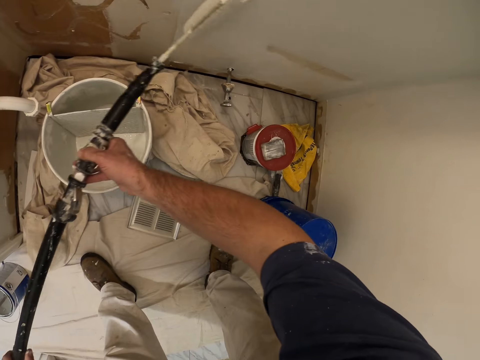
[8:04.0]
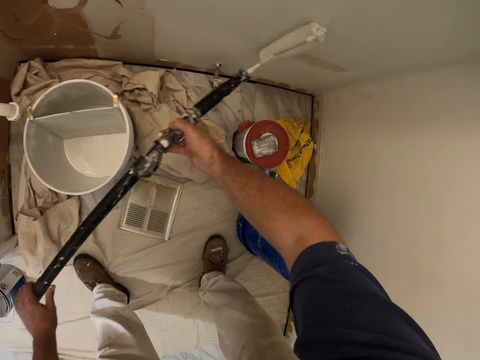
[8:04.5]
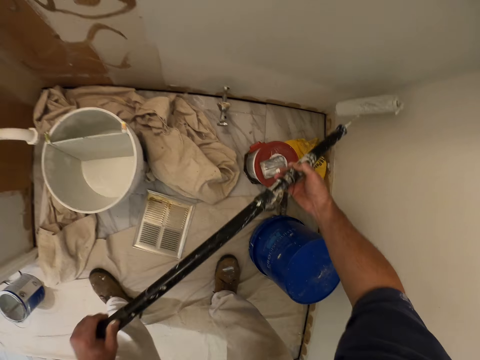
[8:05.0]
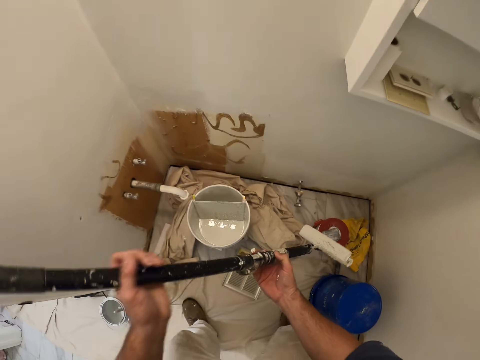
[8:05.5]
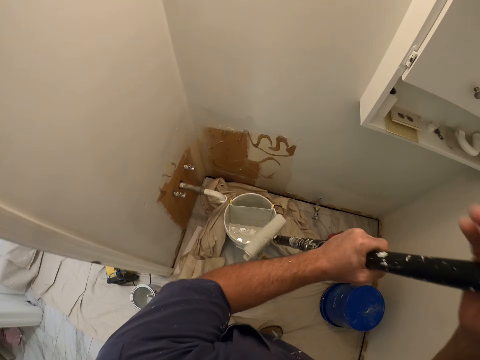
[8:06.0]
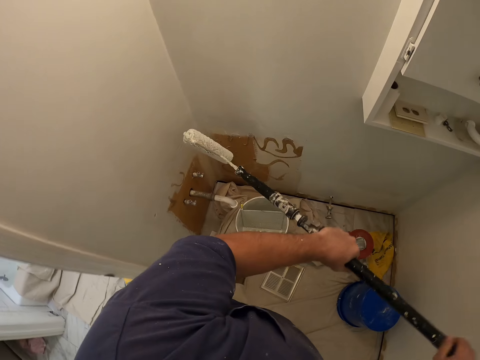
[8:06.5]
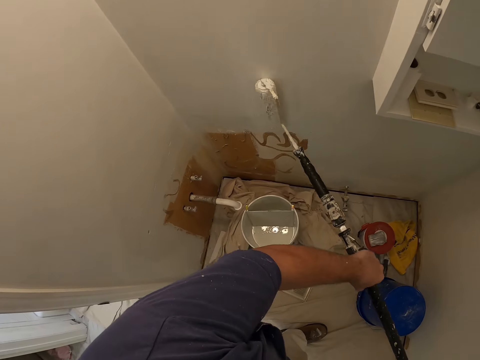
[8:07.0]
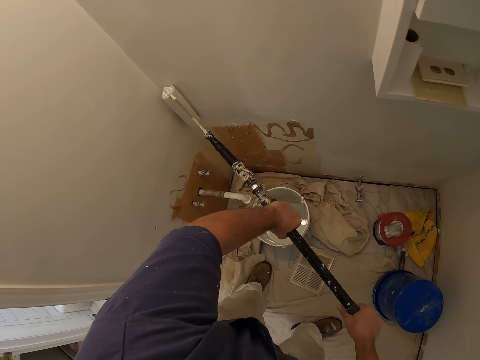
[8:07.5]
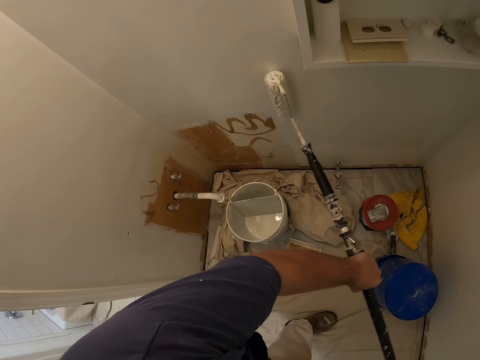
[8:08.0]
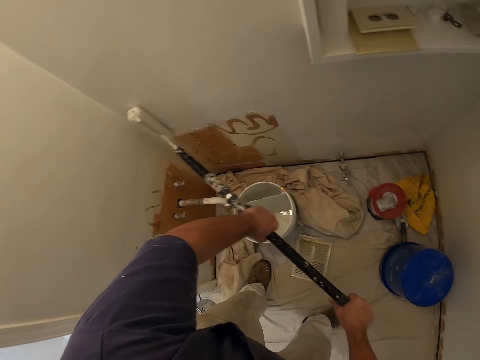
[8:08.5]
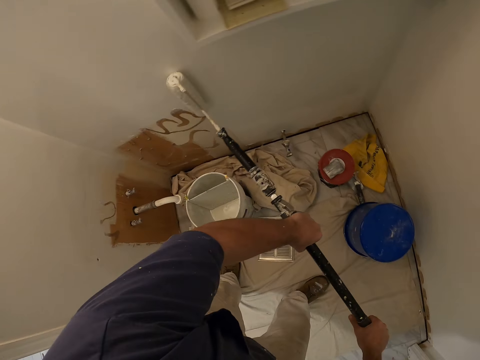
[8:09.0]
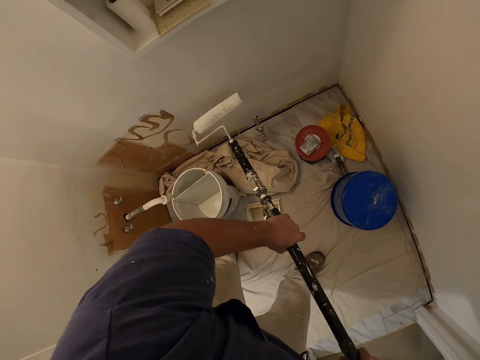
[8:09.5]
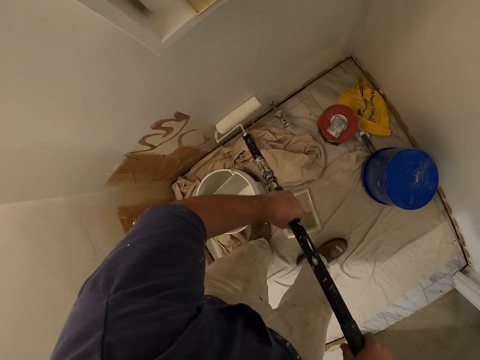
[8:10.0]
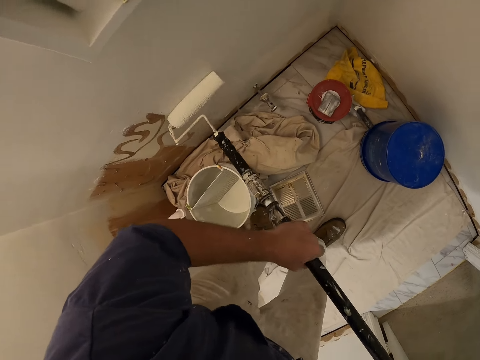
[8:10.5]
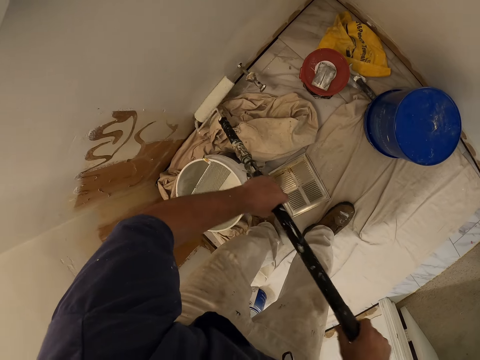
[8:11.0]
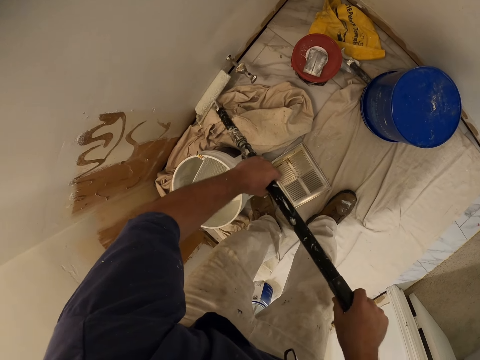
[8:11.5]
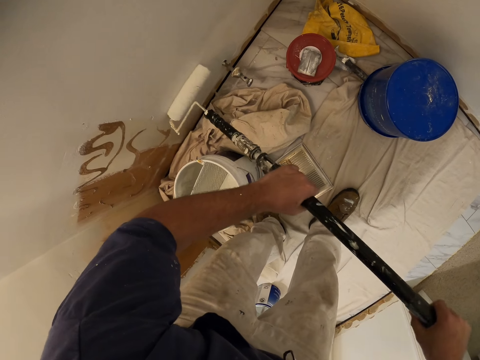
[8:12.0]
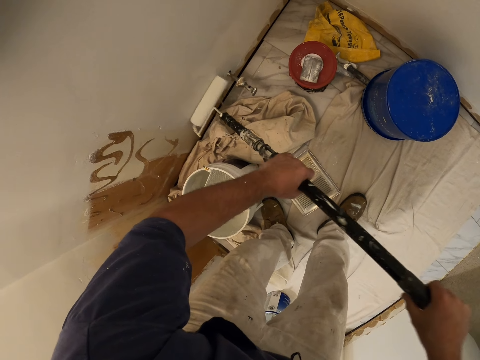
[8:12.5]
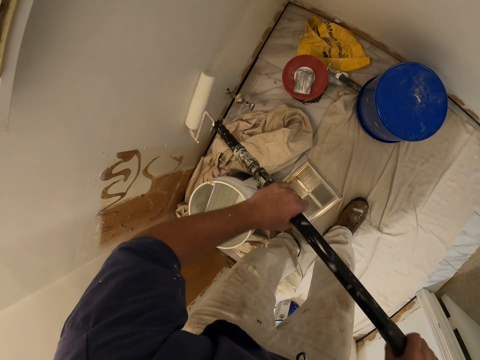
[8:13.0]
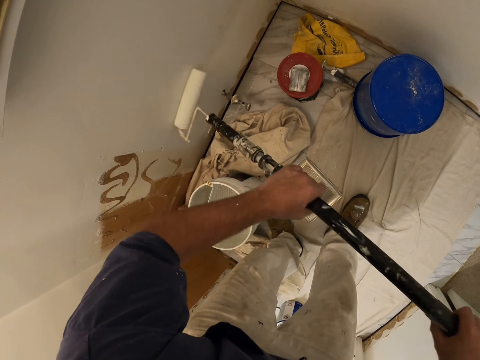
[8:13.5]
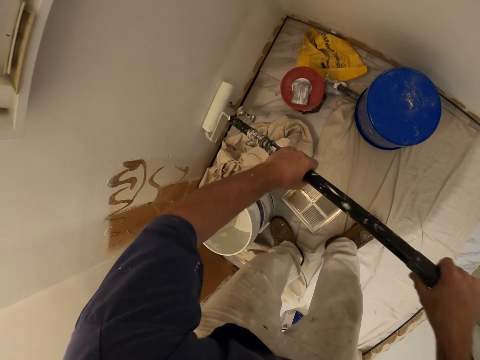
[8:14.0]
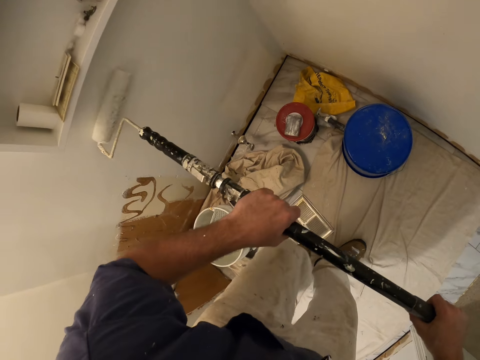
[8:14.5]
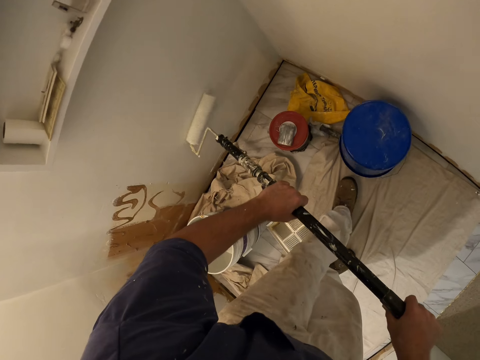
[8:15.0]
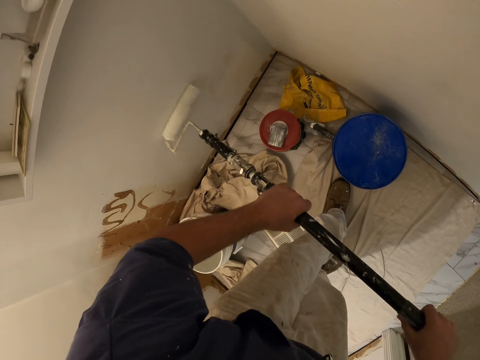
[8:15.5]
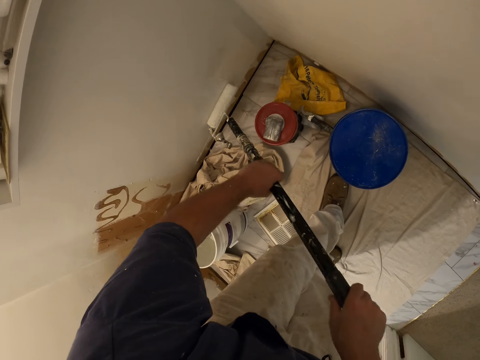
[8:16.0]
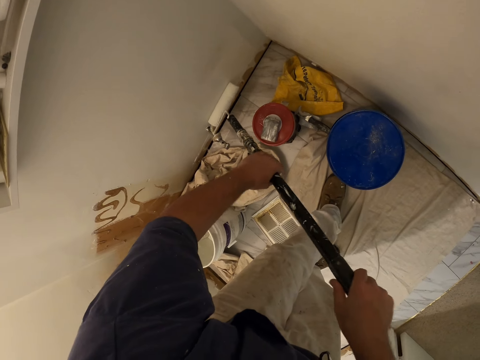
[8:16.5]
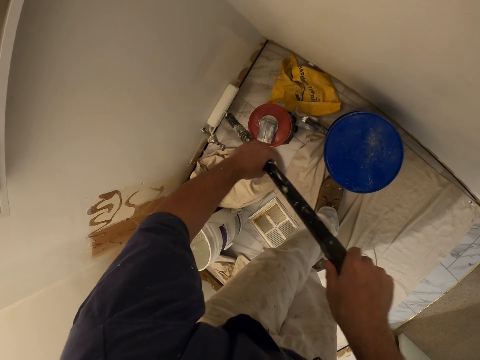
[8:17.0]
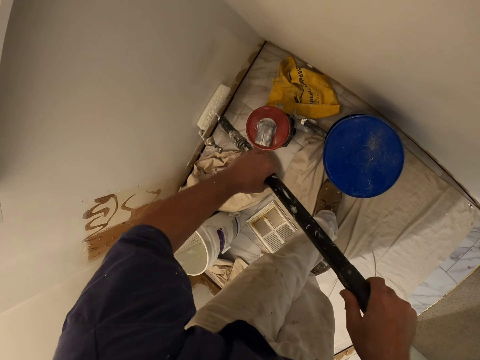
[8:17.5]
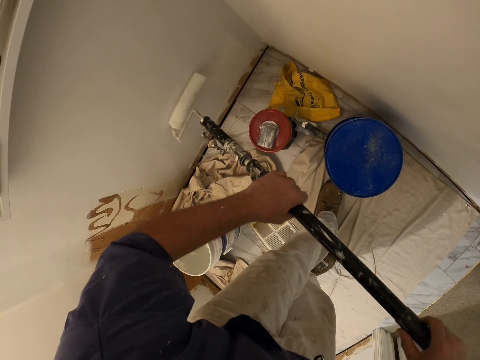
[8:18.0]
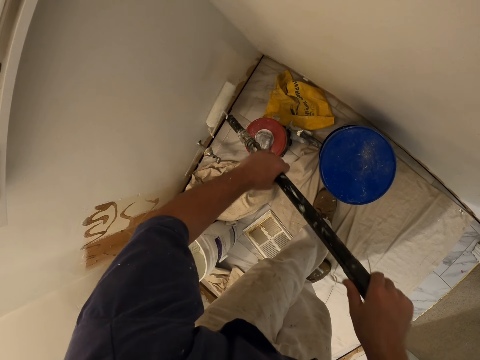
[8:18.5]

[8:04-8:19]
The camera wearer turns the paint roller to the left side. They paint the wall using the paint roller. They turn the paint roller upwards. They paint the wall using the paint roller. They kick a bucket with the left leg.

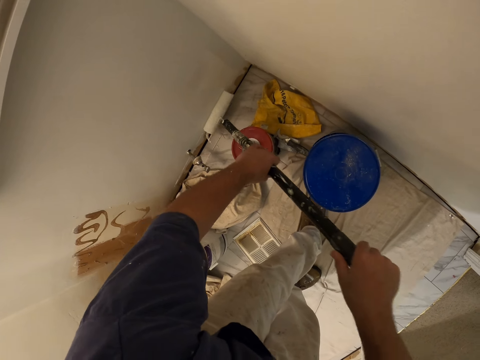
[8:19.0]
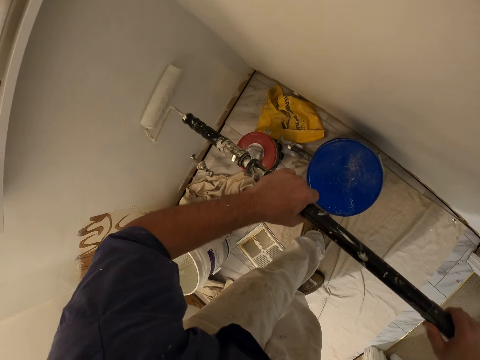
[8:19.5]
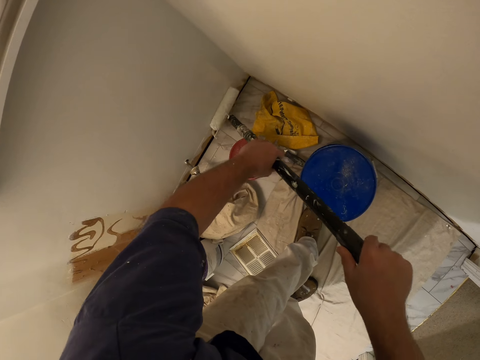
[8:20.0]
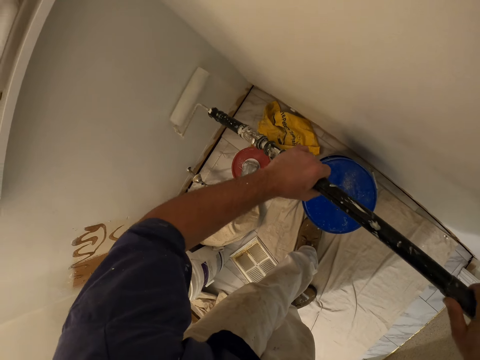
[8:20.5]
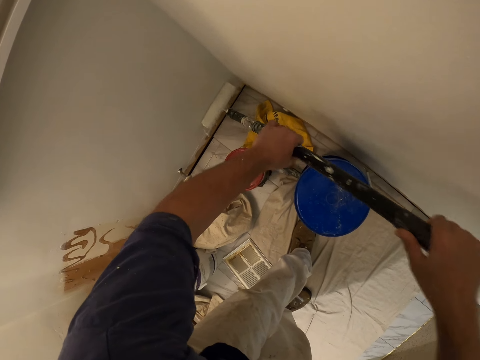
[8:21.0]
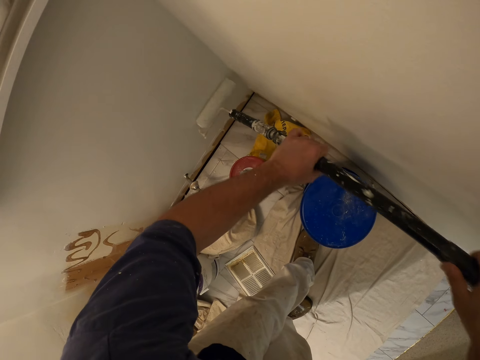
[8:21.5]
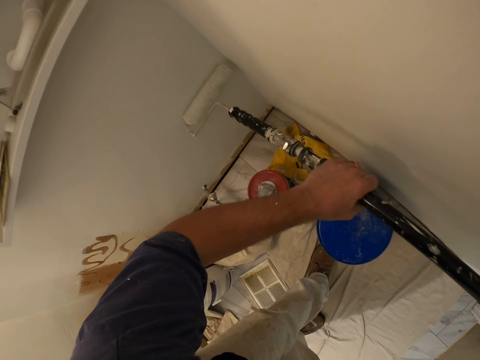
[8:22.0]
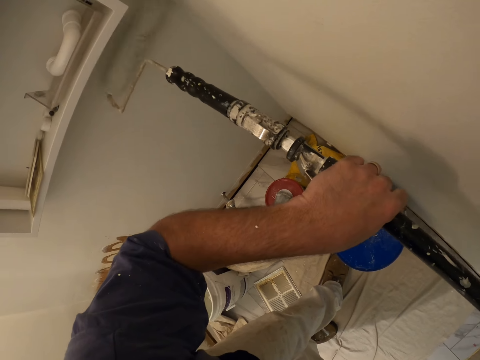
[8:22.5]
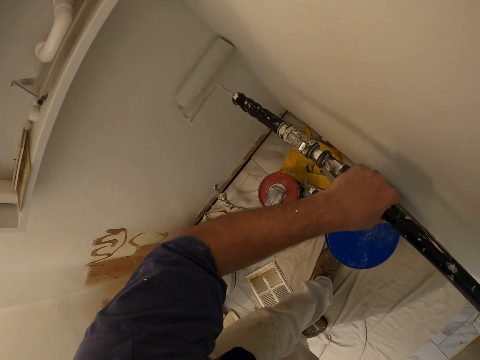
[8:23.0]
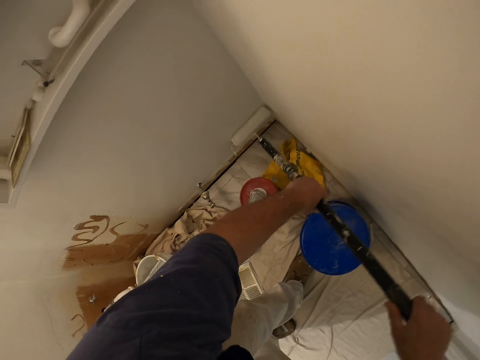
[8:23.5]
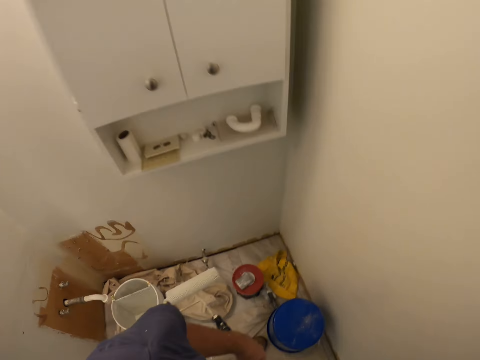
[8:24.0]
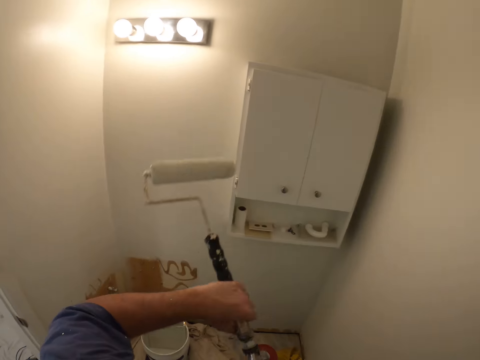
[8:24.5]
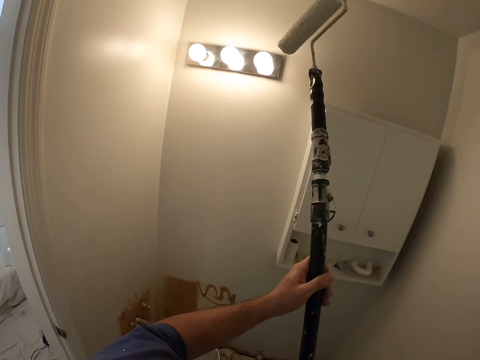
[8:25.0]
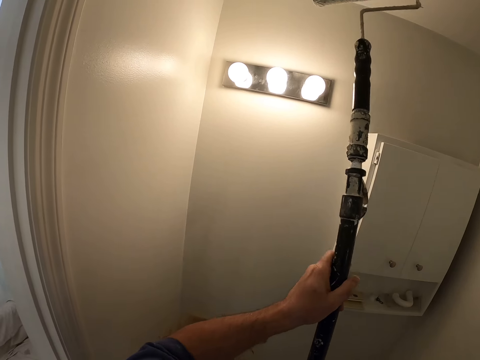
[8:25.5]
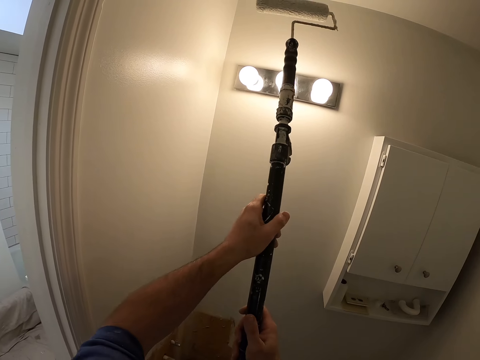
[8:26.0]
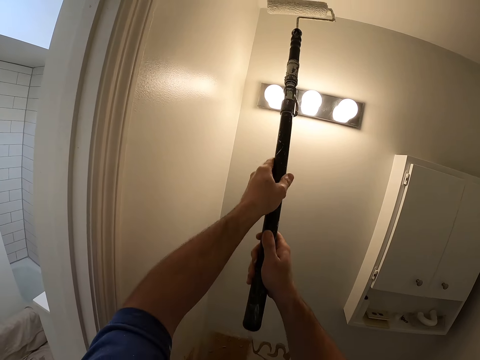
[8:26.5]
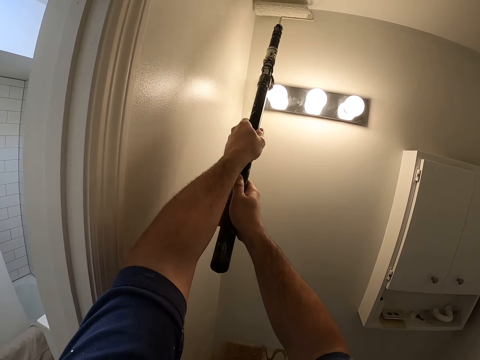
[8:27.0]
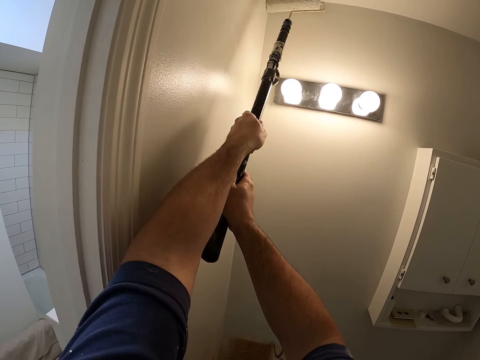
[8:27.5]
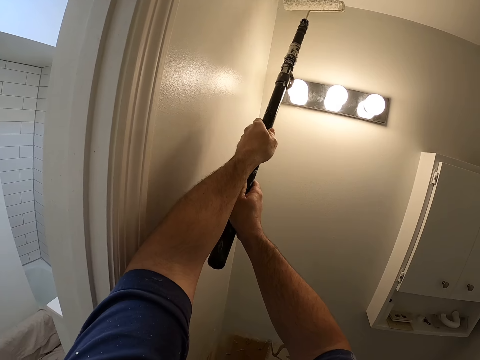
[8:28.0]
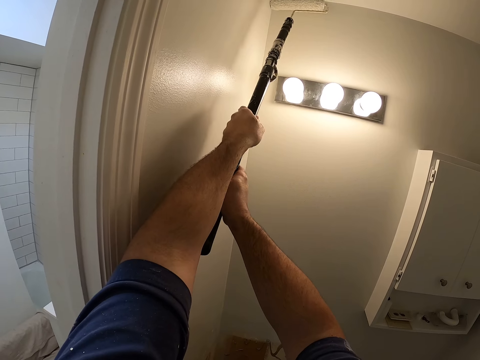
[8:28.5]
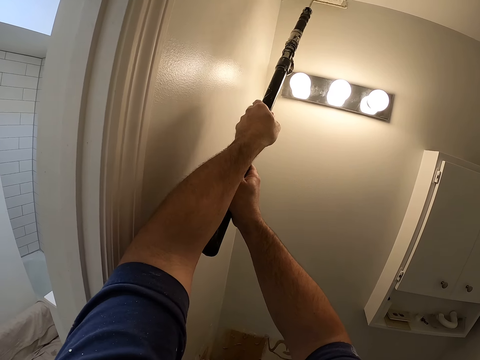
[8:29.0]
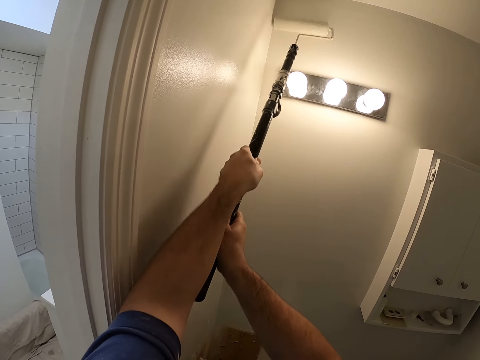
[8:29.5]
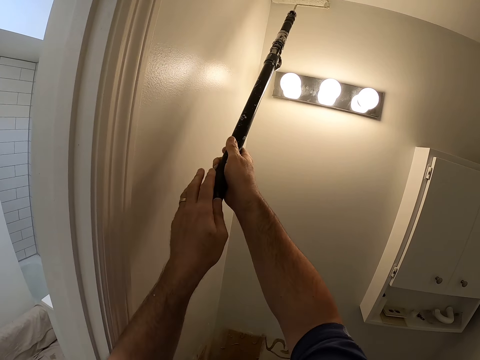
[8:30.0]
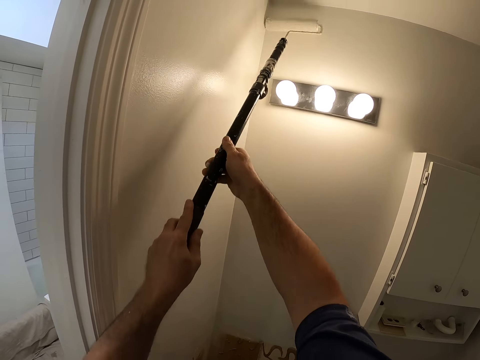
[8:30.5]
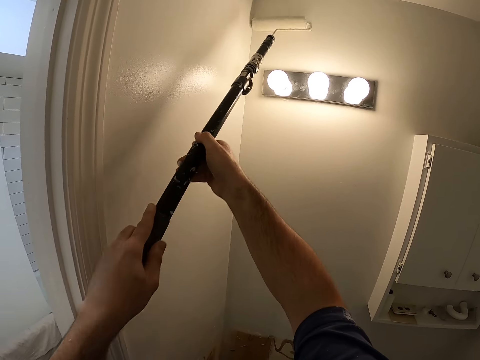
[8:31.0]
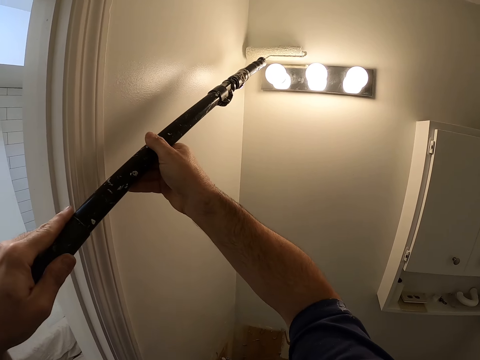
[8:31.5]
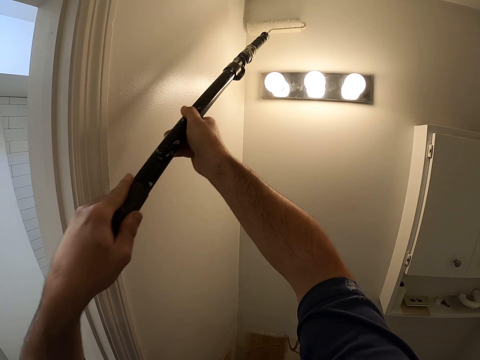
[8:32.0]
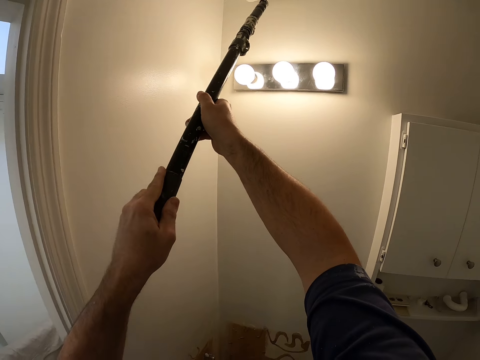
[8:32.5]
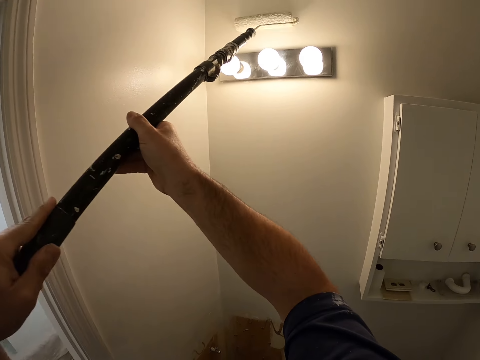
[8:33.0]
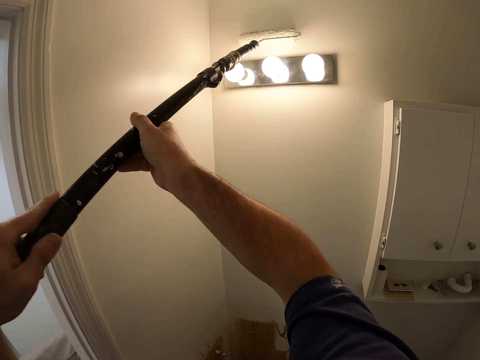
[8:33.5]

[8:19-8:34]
The camera wearer lifts up the paint roller. They paint the upper side of the wall using the paint roller.
